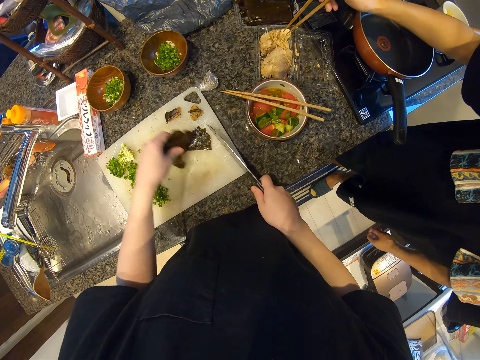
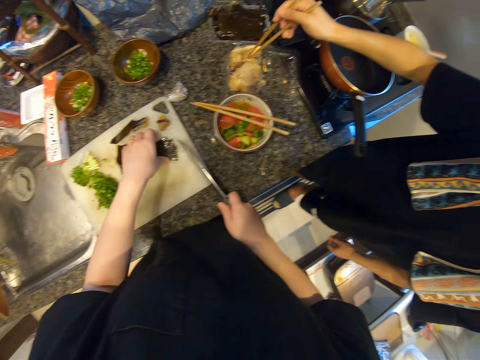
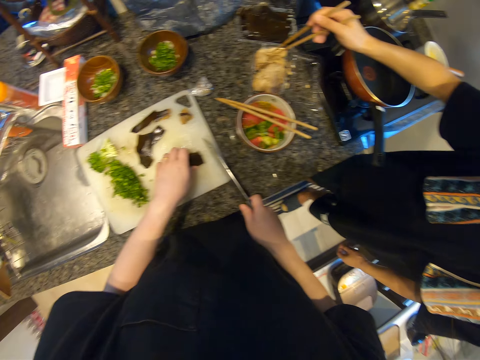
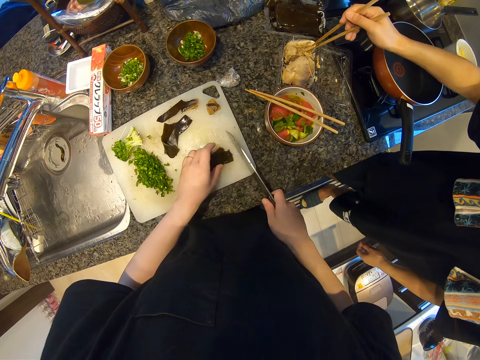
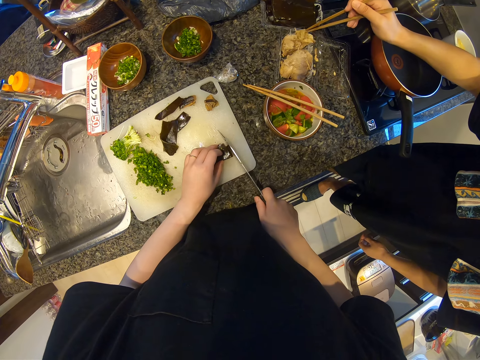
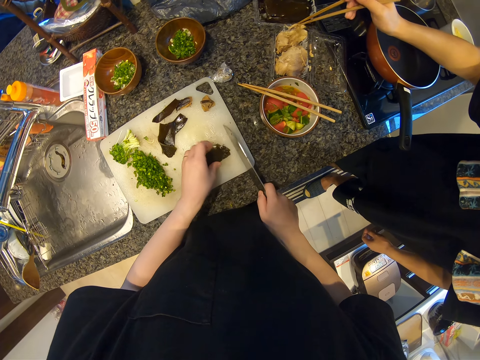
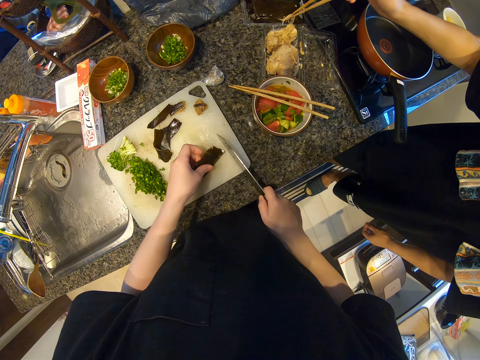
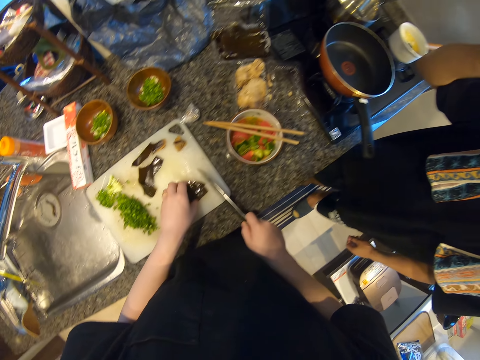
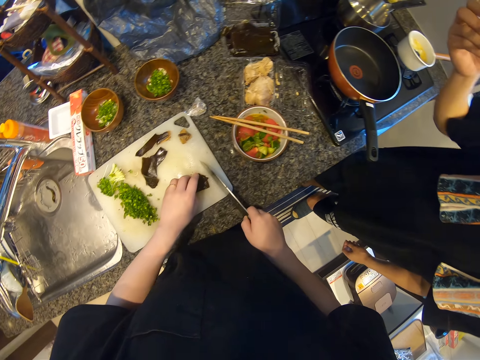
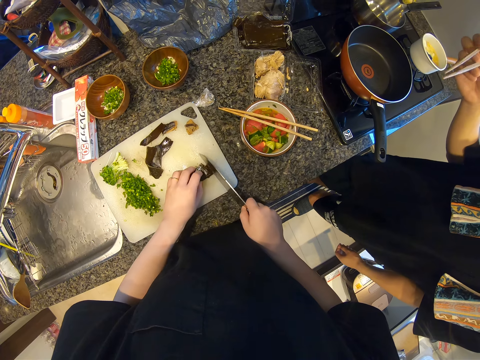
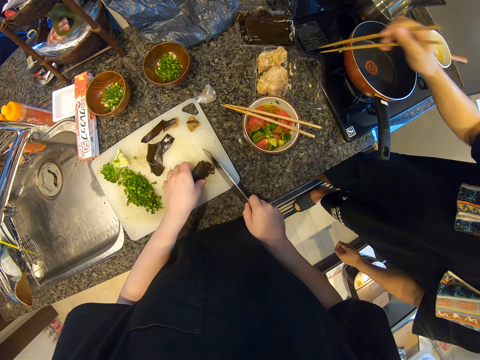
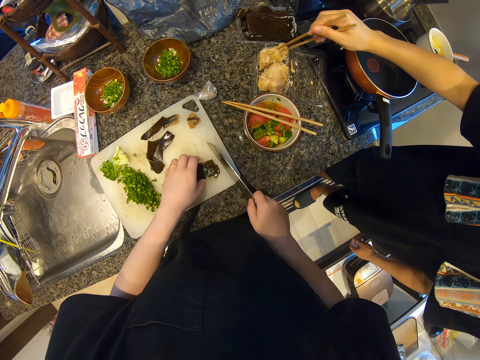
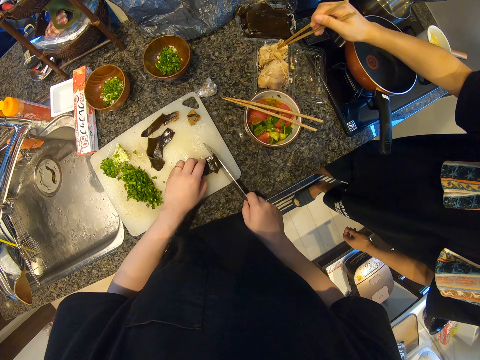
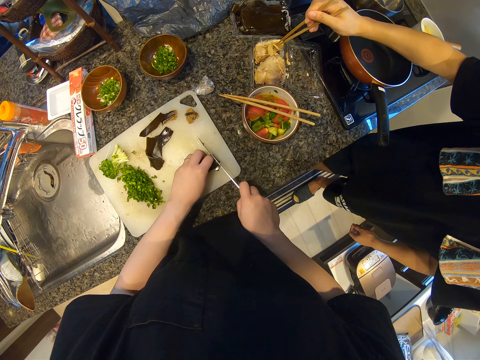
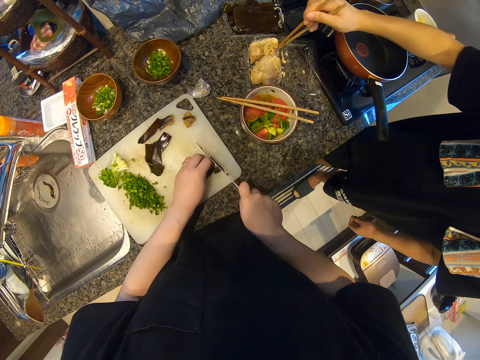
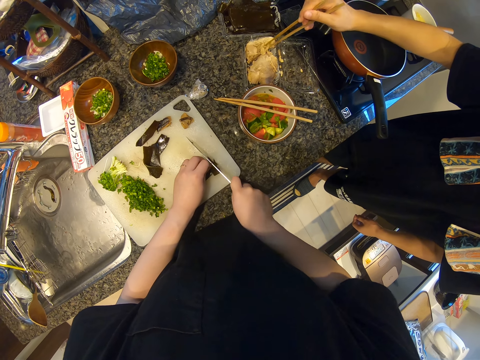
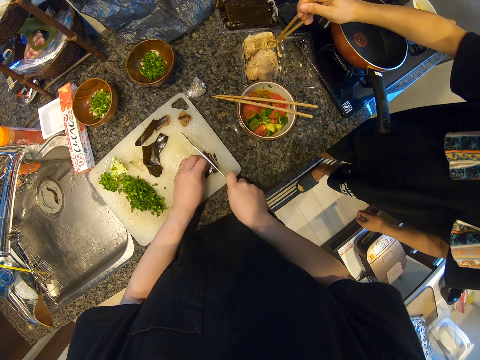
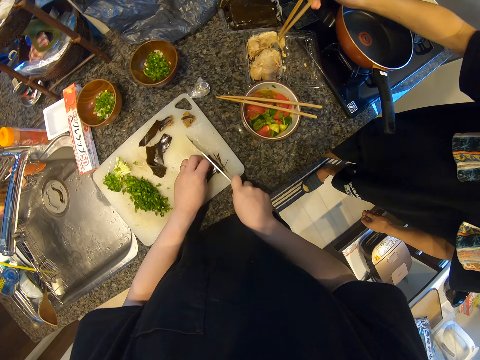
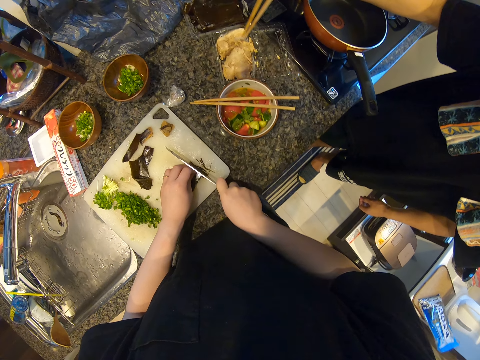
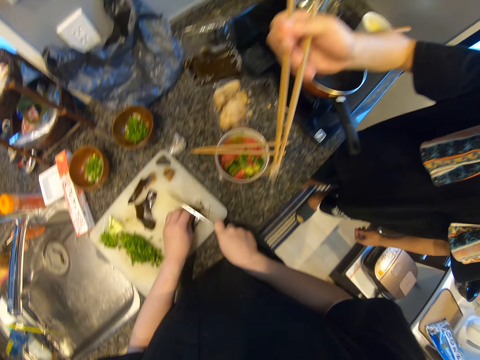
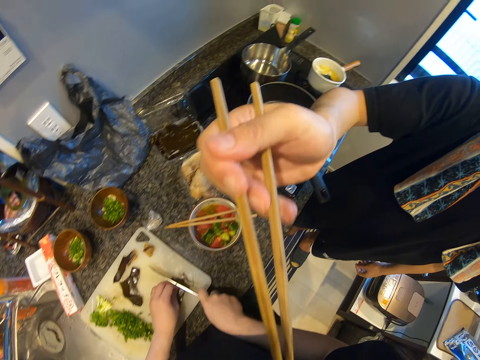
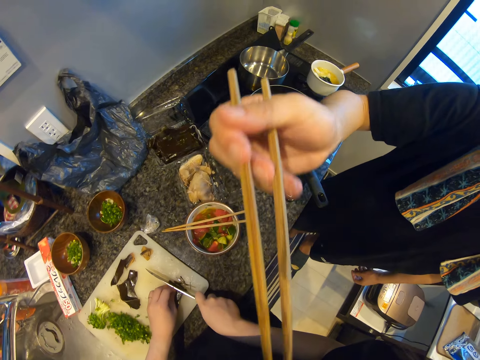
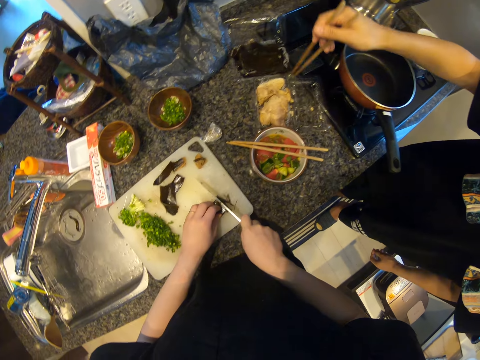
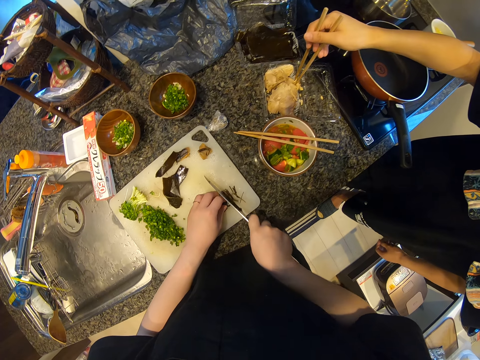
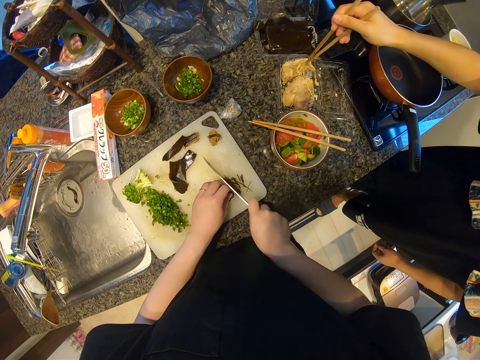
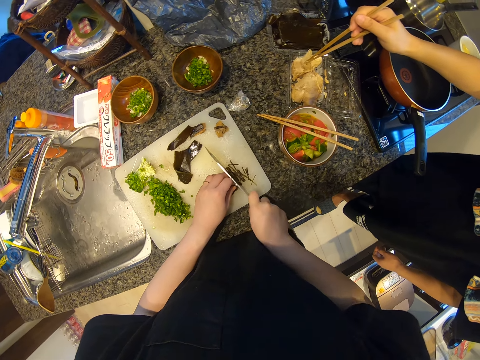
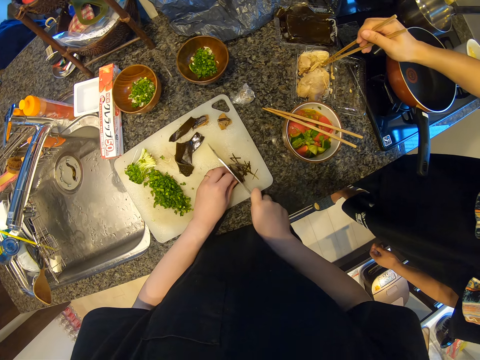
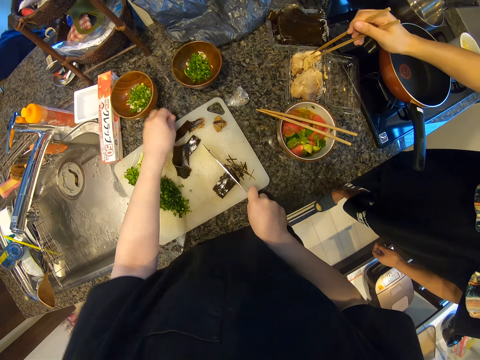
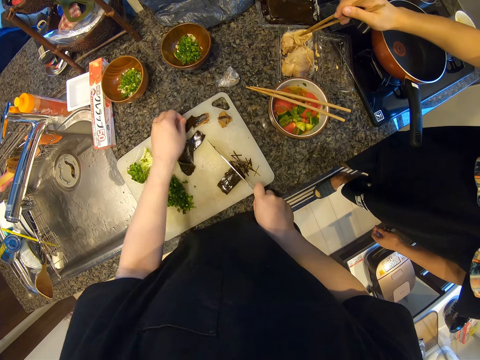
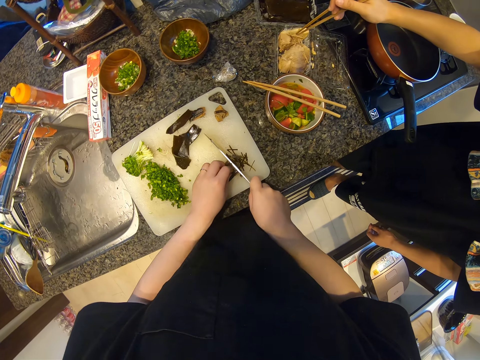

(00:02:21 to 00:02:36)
The camera wearer picks something from the packet. A man eats something.

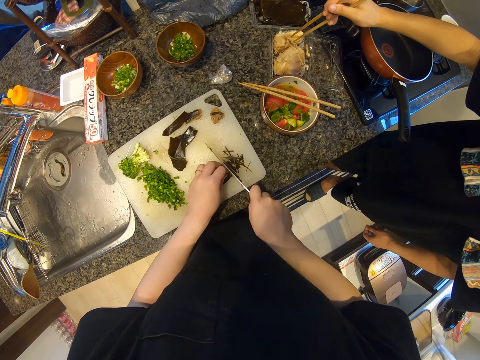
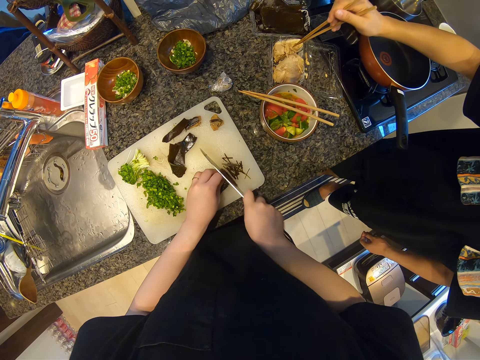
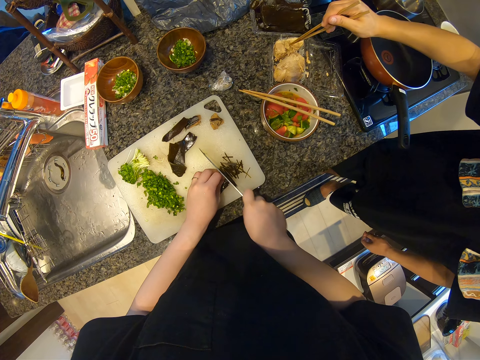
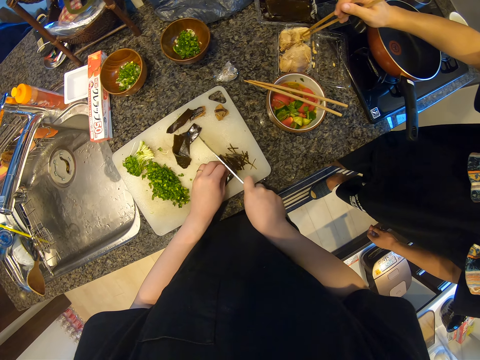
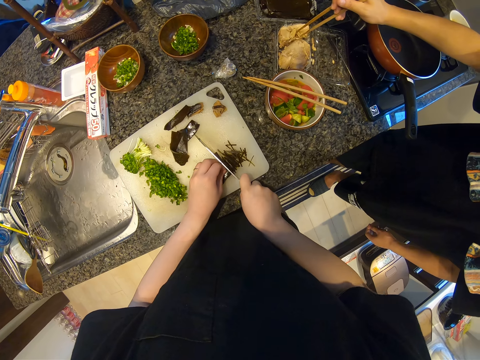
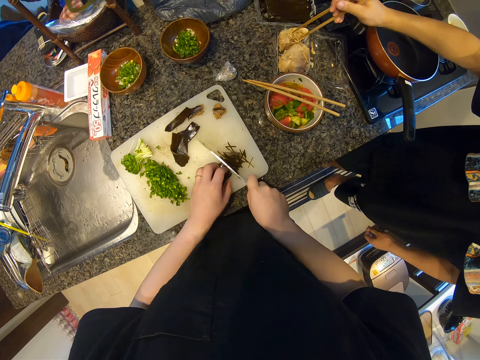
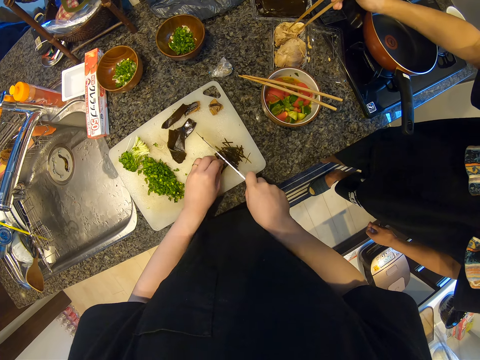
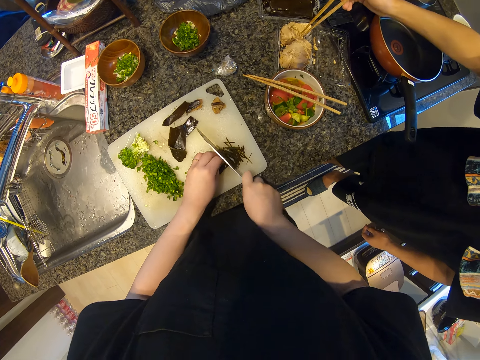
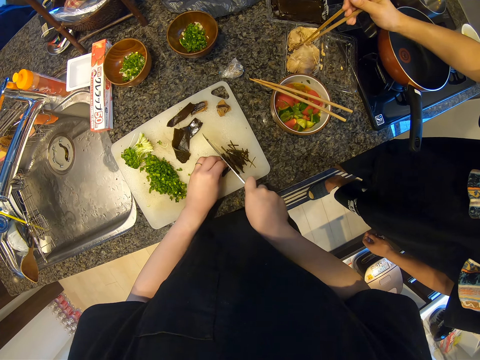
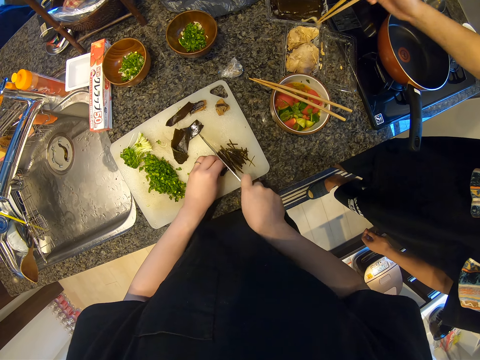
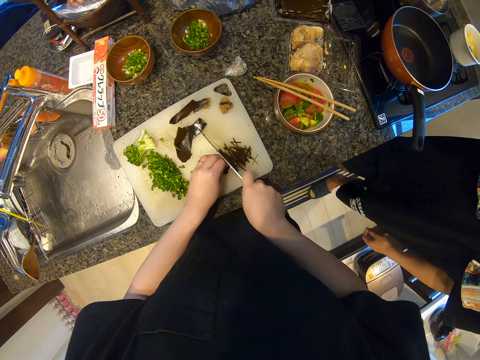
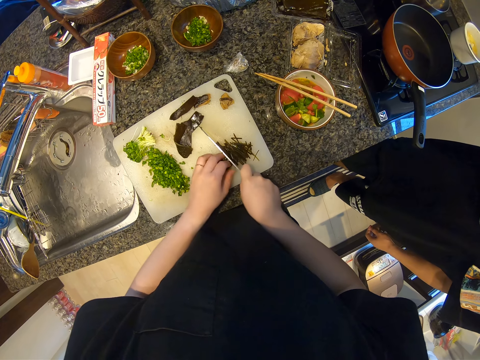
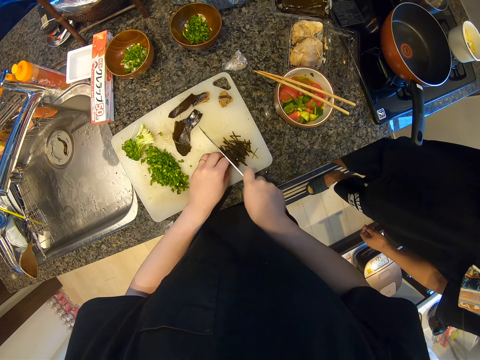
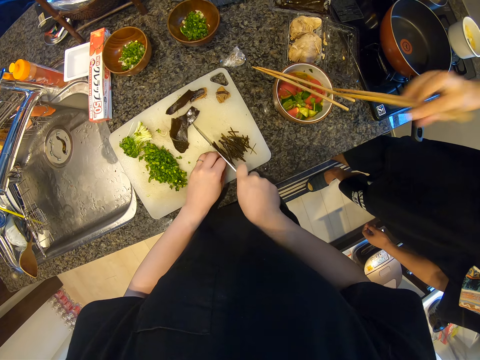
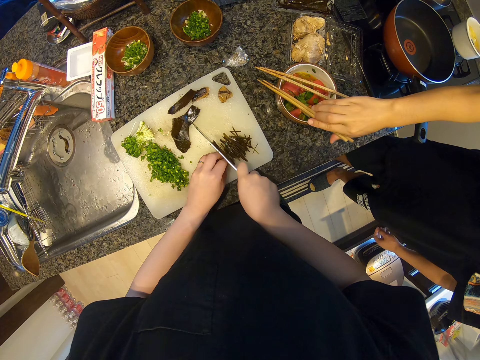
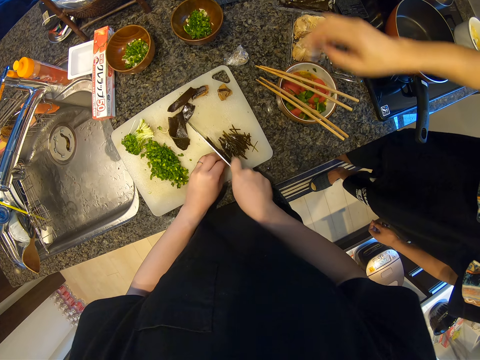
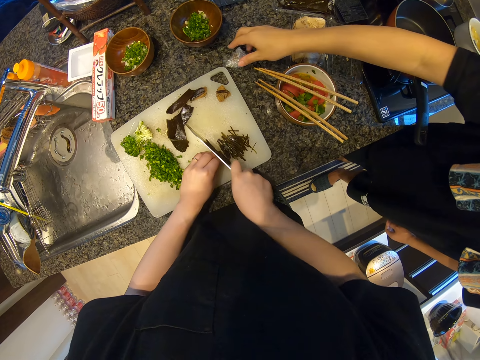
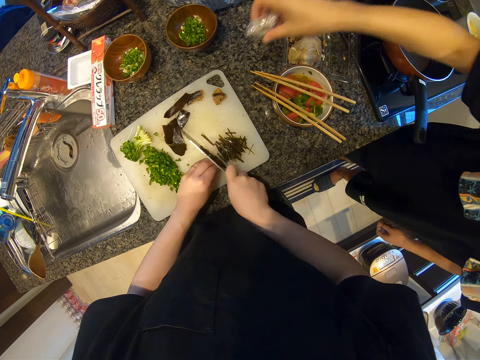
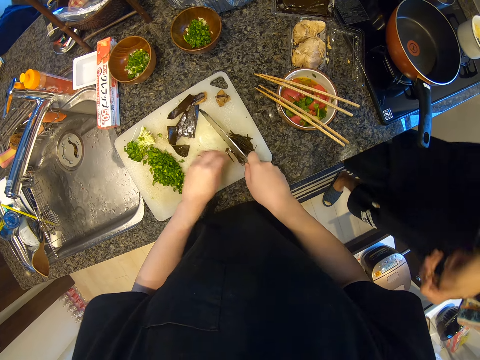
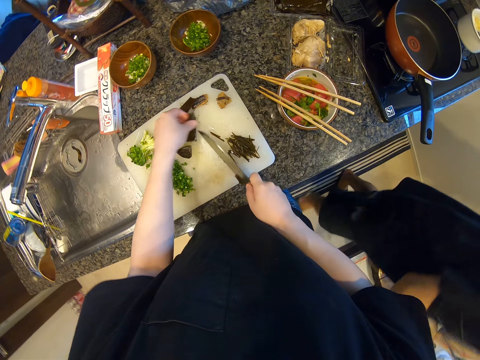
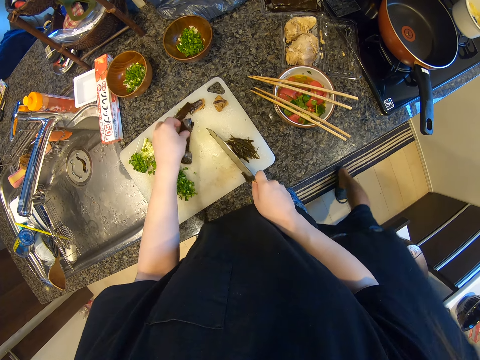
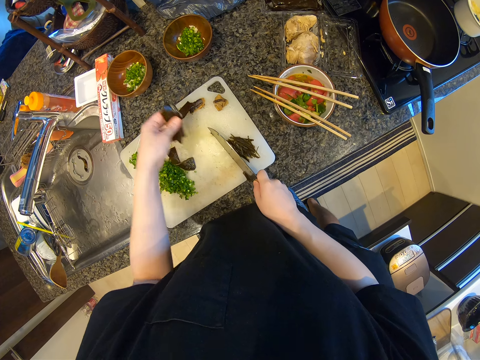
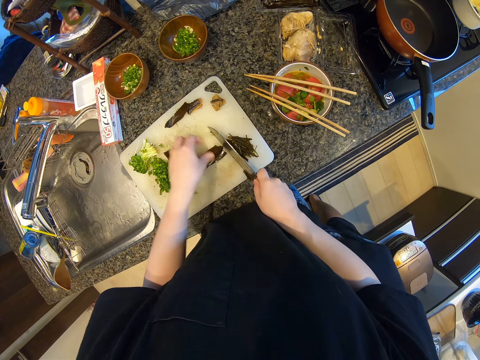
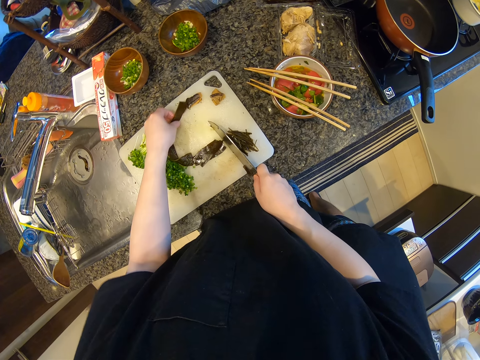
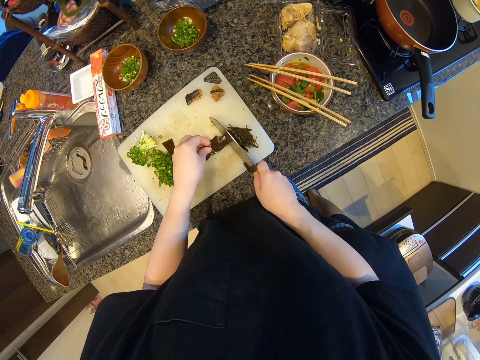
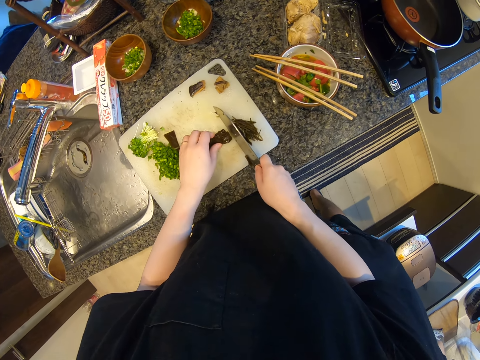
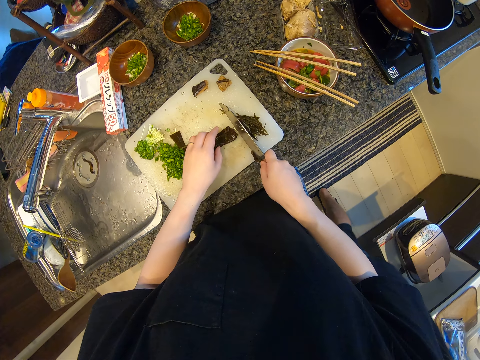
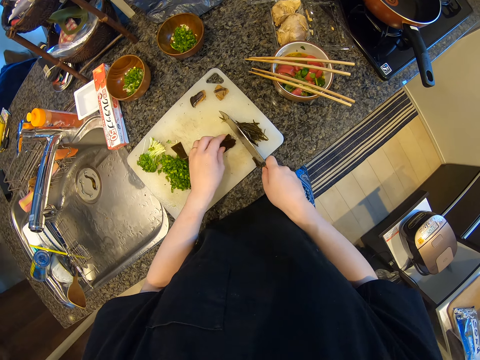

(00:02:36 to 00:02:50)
A man drops the chopping sticks on the bowl. The man picks the paper from the kitchen top.
